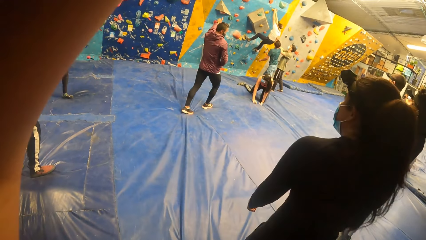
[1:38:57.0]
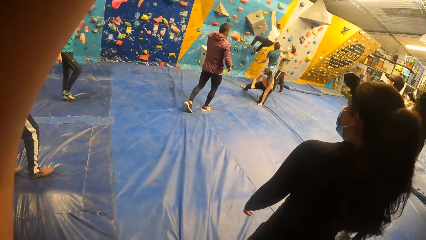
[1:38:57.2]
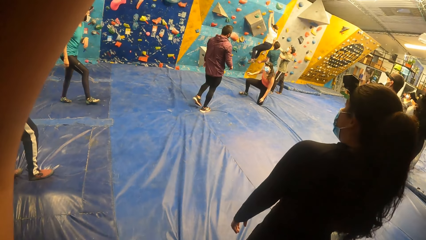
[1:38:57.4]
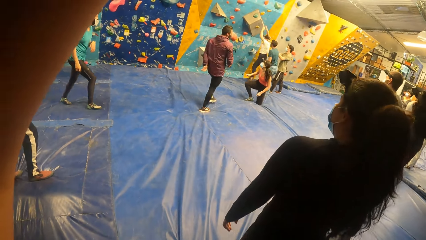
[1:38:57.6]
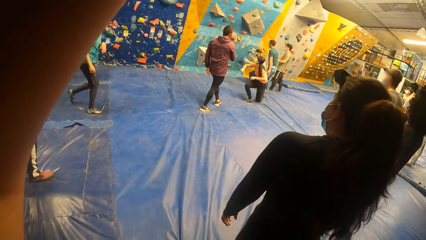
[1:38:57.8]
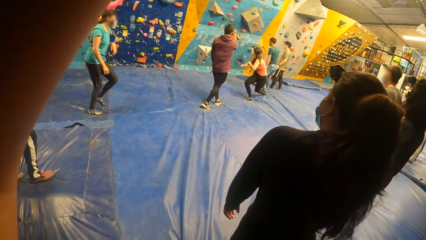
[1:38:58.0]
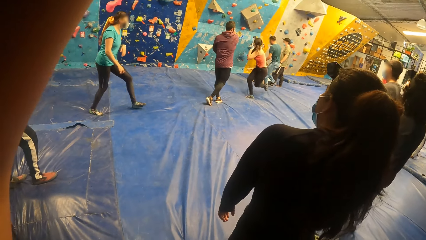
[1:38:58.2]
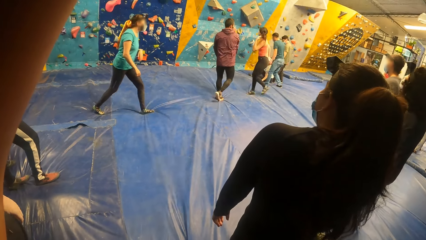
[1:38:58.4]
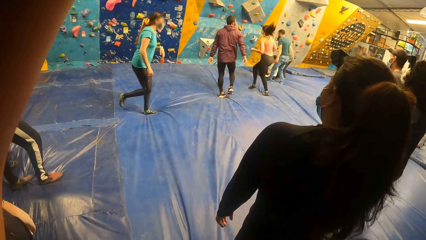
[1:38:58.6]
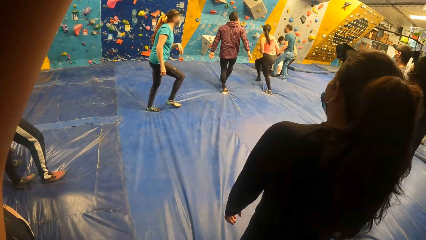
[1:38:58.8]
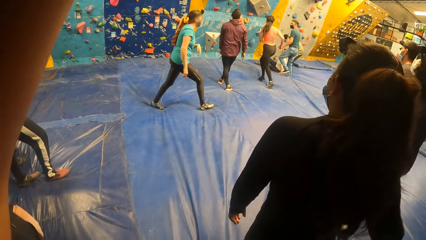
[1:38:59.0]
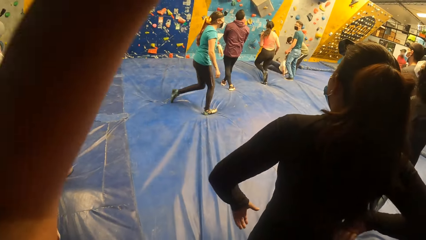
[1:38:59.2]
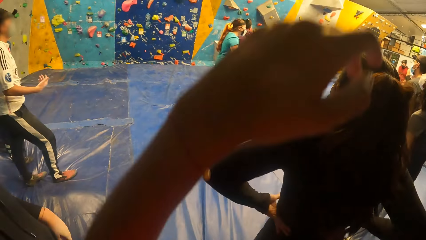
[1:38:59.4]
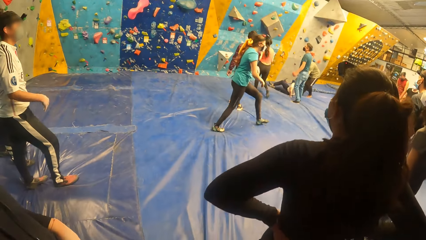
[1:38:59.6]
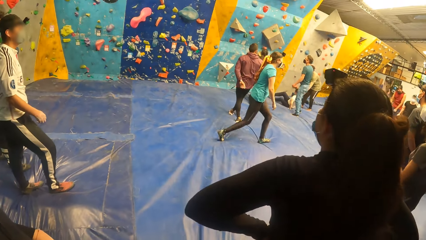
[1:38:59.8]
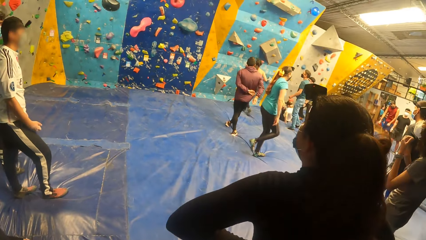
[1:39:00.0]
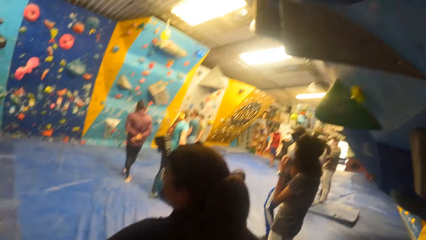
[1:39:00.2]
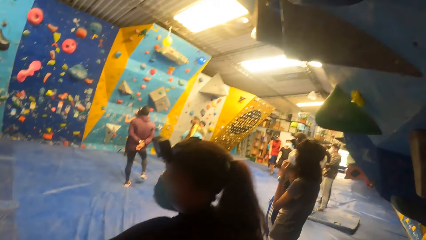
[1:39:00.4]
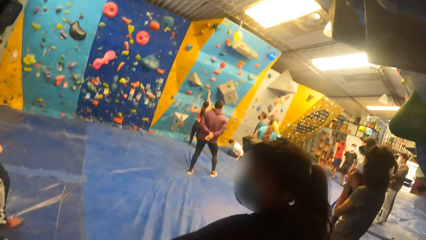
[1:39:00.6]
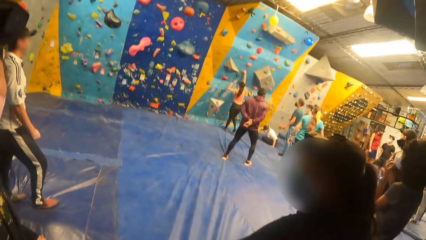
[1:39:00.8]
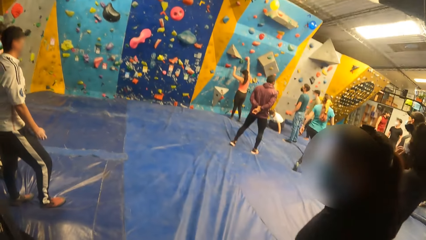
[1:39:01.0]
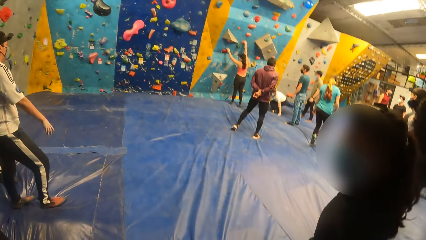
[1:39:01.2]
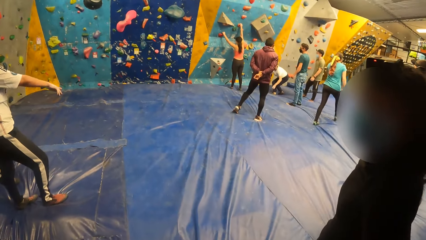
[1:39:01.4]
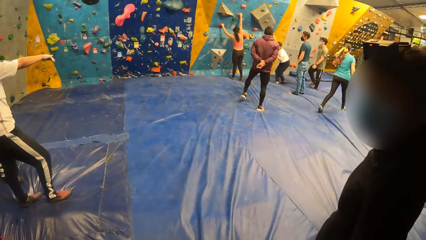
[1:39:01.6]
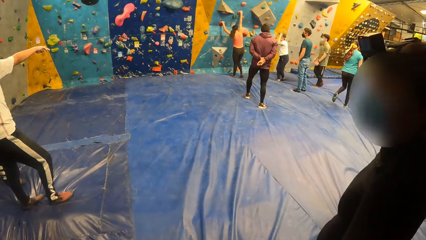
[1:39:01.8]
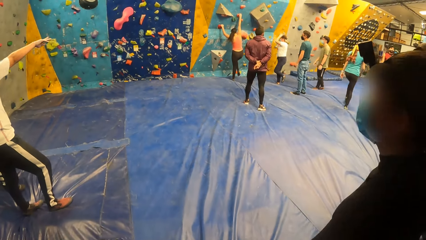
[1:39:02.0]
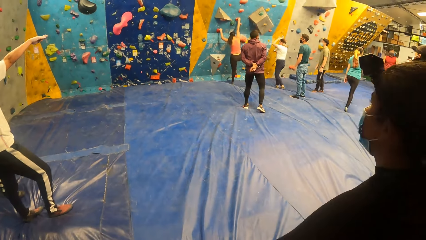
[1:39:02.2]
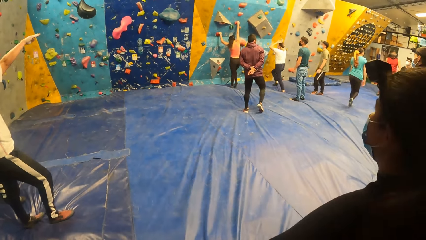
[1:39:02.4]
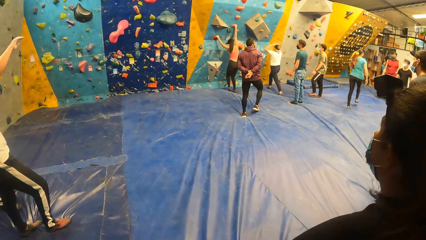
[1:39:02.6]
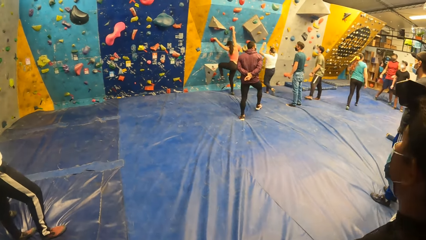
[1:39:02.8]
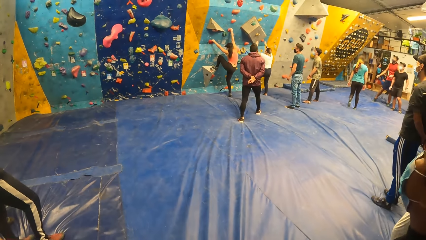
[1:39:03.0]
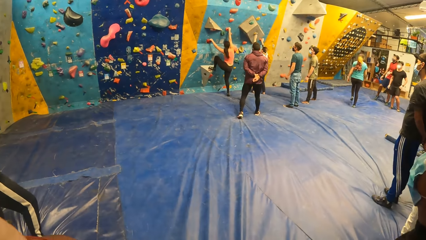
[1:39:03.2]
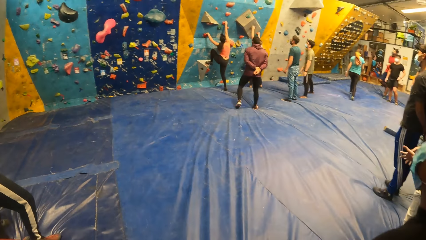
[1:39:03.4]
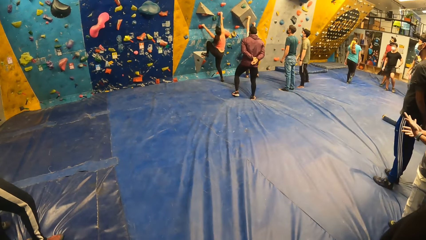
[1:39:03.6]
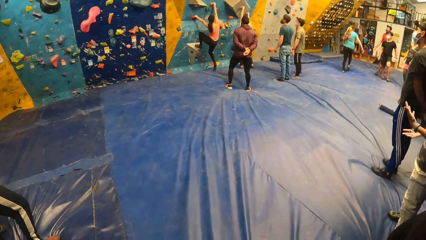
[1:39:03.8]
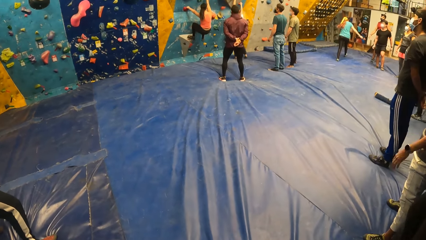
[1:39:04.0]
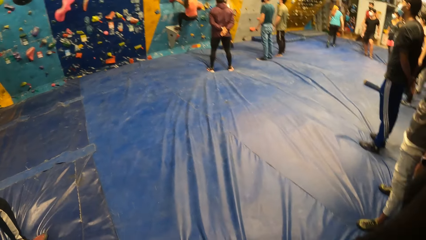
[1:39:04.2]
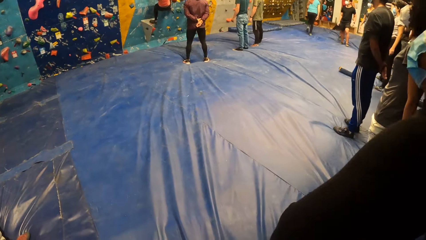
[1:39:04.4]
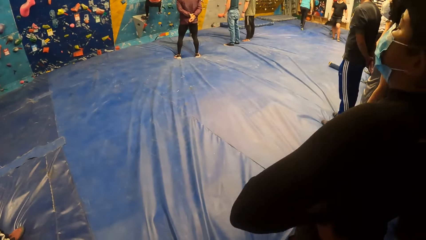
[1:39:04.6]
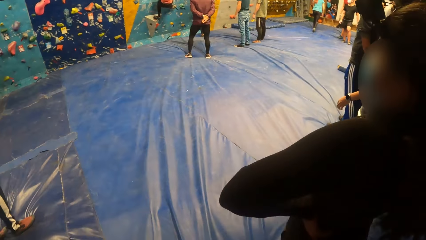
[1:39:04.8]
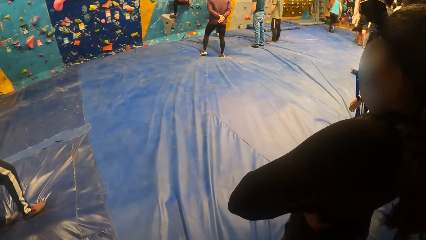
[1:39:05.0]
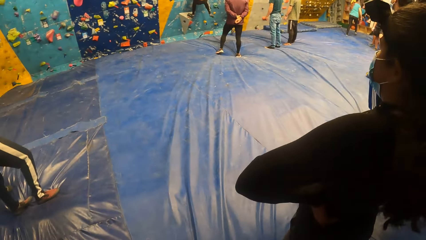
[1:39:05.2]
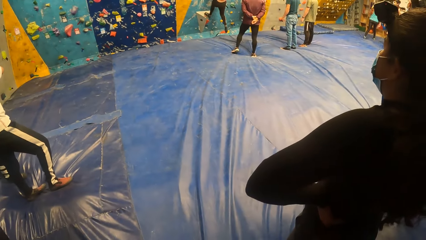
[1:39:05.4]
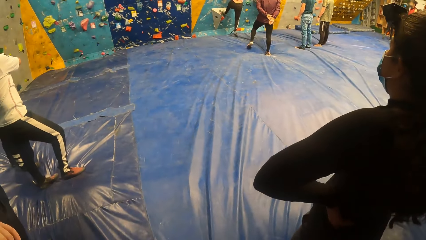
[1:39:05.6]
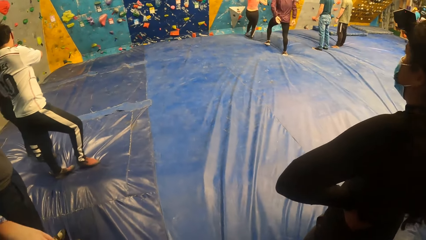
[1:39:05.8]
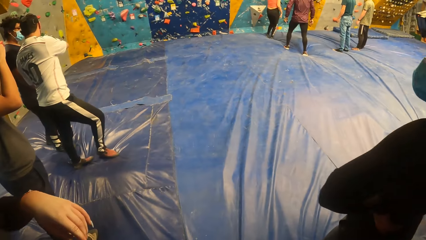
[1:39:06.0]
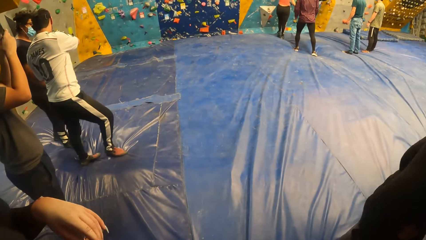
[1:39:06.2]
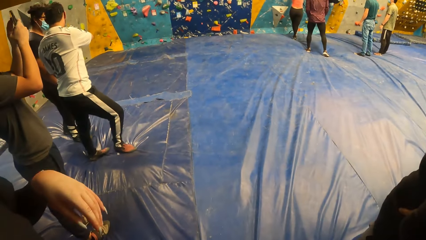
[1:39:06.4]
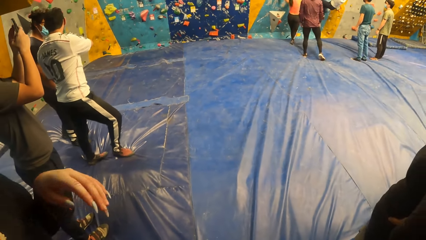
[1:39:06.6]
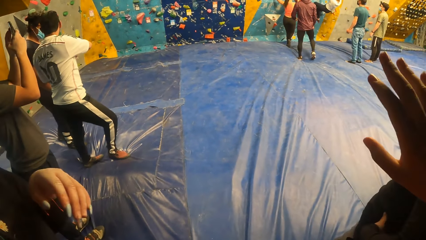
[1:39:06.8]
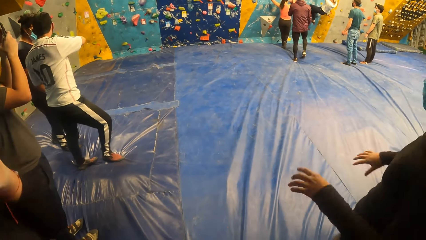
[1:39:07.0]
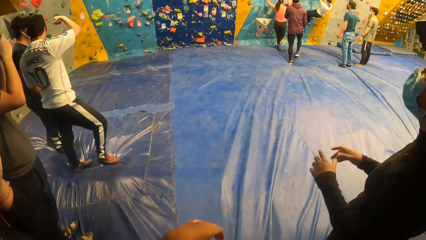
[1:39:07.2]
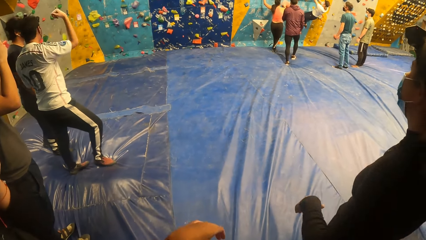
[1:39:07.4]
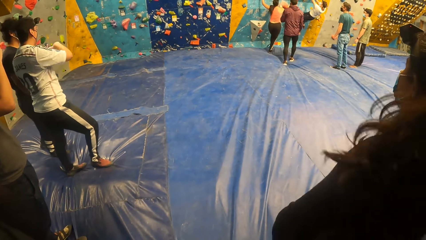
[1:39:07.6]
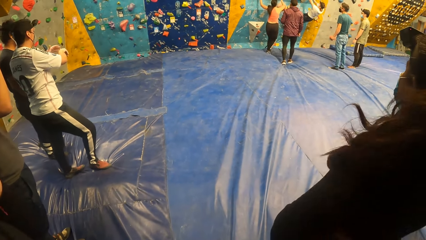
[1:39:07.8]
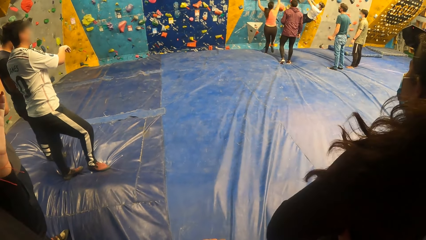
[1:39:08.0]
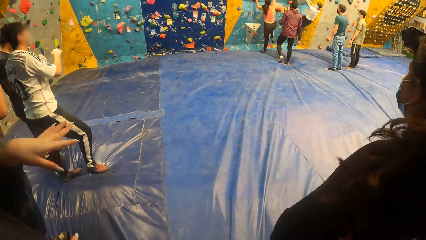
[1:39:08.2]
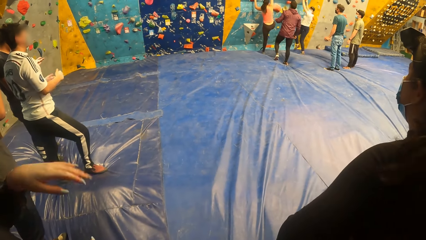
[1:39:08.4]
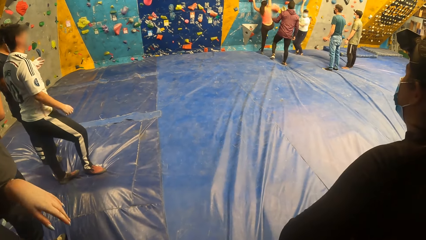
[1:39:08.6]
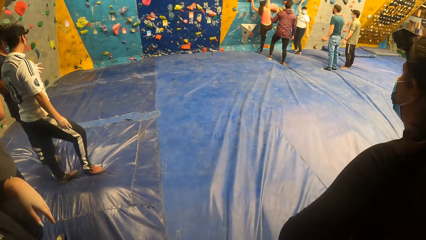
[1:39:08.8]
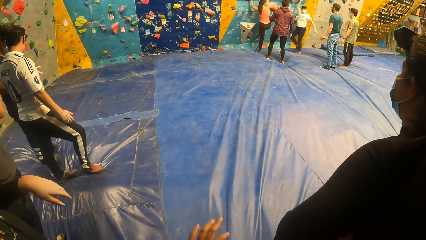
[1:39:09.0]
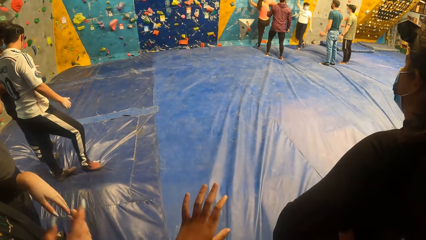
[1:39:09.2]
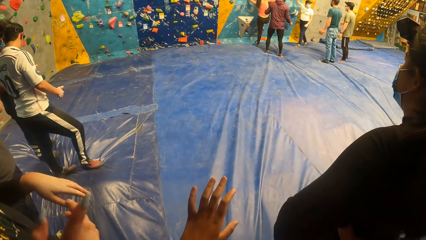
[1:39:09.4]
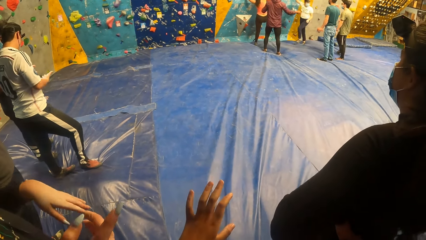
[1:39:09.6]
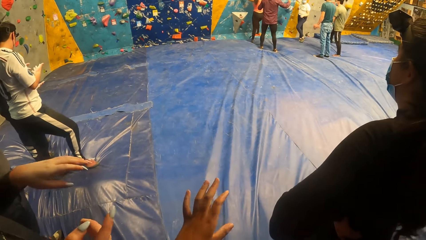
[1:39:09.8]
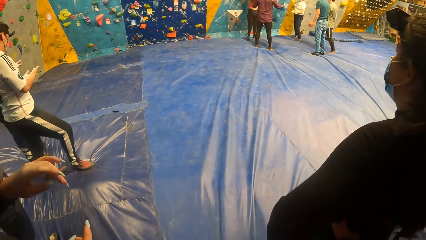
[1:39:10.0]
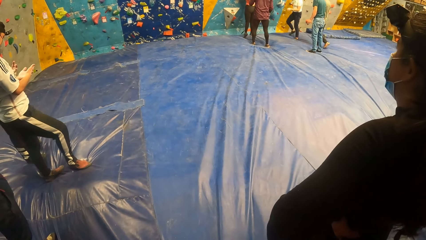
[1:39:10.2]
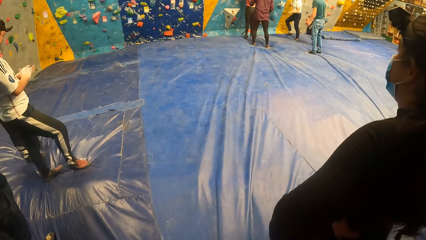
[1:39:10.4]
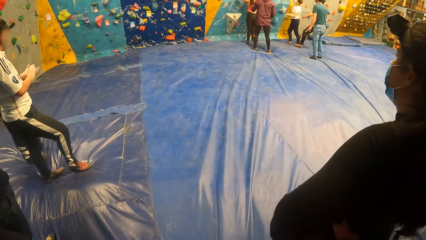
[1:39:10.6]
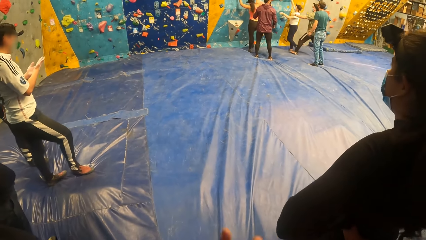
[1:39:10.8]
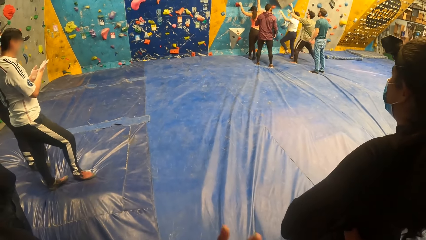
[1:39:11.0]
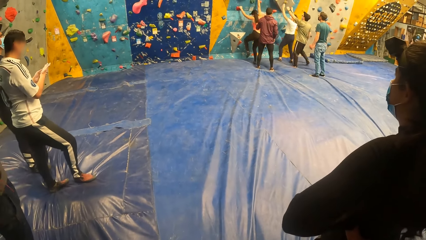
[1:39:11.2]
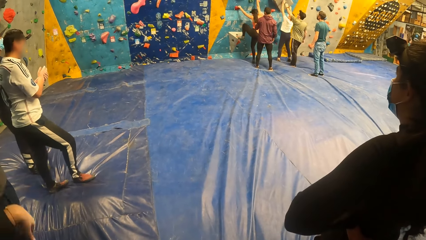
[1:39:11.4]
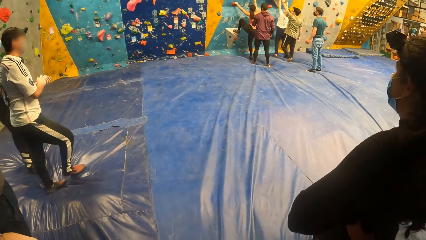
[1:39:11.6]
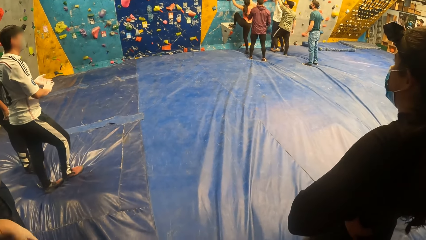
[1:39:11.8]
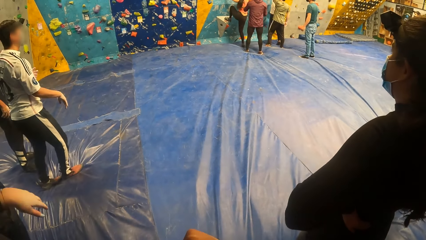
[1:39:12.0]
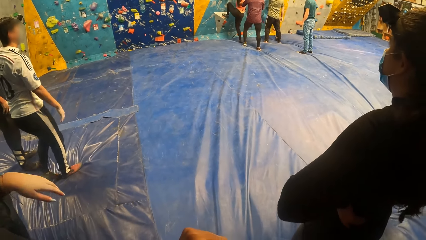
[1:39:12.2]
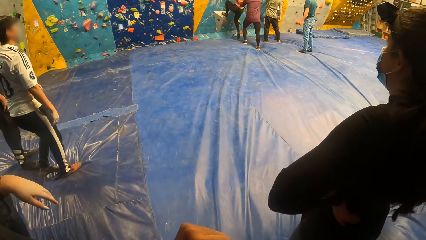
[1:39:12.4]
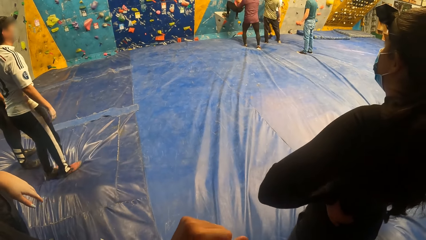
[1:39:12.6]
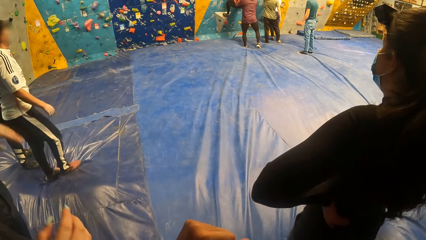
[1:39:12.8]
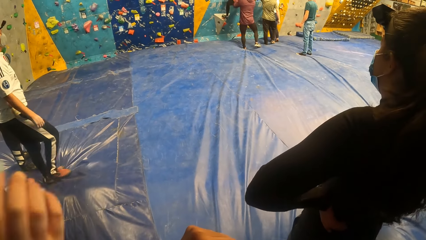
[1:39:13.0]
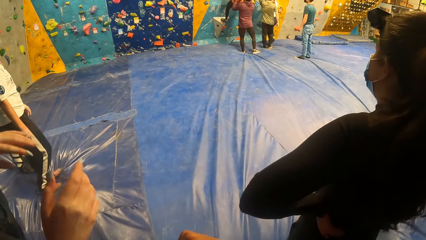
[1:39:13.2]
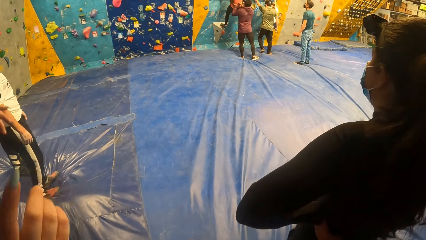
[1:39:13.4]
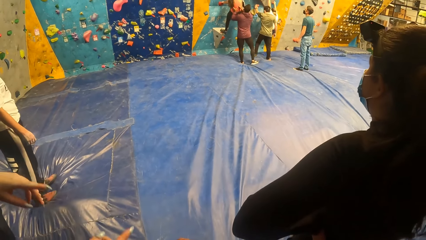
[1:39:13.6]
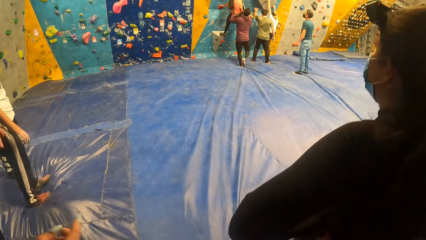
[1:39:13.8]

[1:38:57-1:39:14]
The woman lands on her feet. Another woman climbs the bouldering wall with both hands. The first woman climbs the bouldering wall with both hands. The other woman lands on the floor on her feet. The first woman lands on her feet. The other woman climbs the bouldering wall with both hands.
